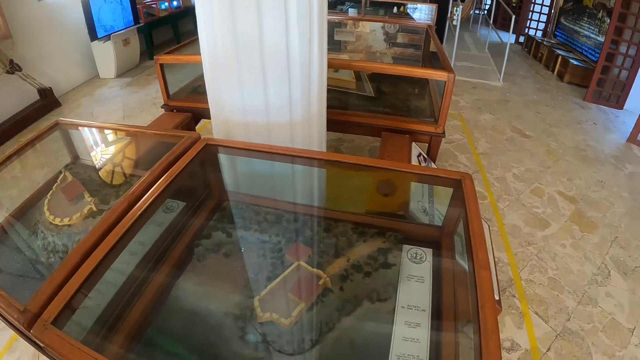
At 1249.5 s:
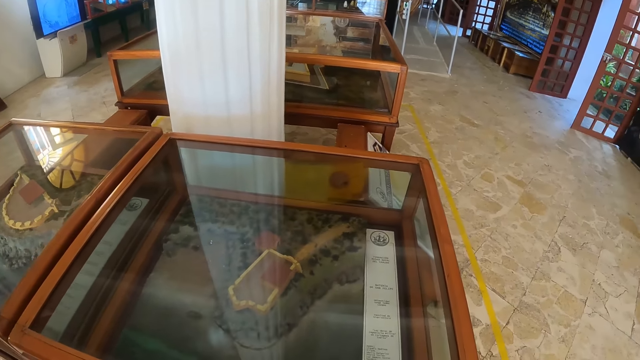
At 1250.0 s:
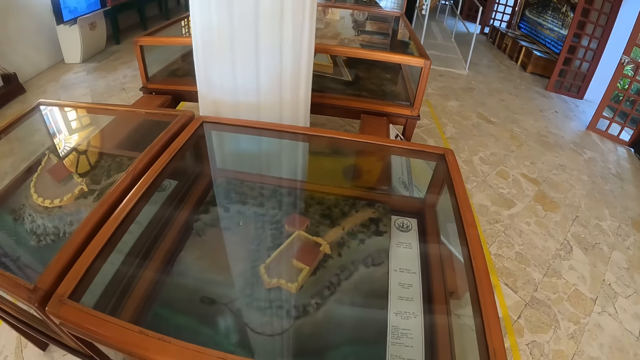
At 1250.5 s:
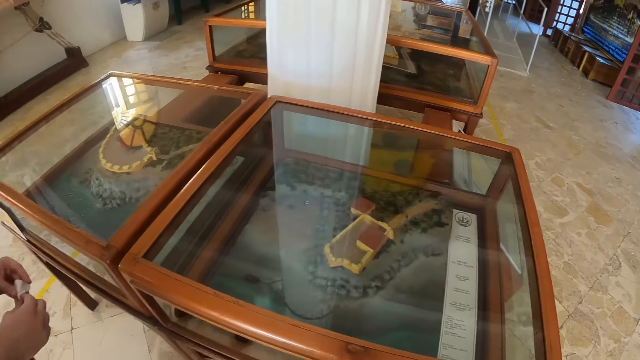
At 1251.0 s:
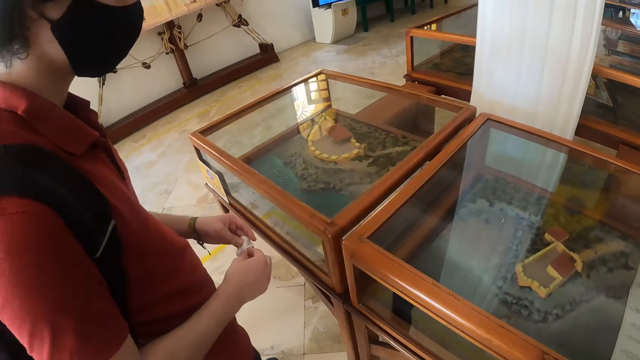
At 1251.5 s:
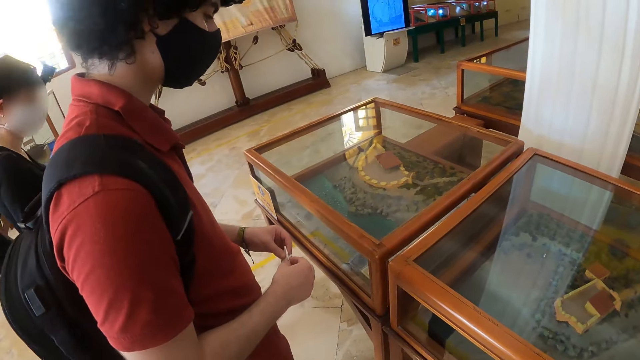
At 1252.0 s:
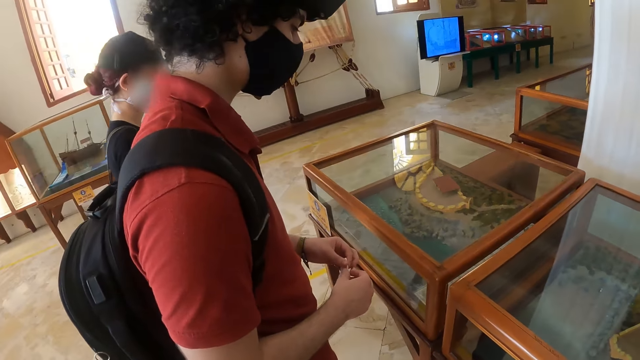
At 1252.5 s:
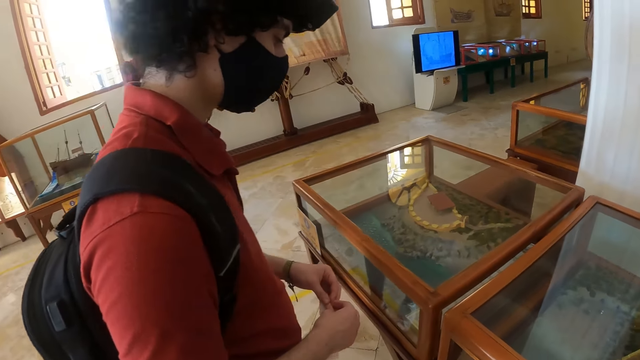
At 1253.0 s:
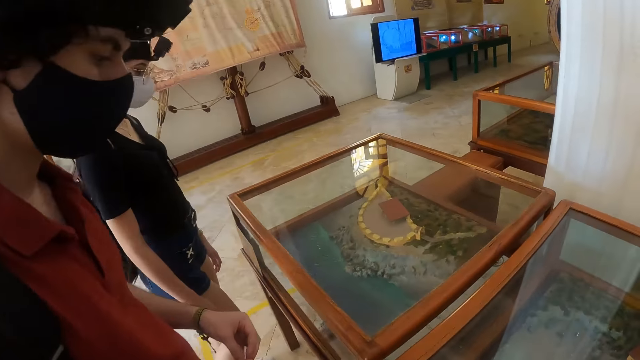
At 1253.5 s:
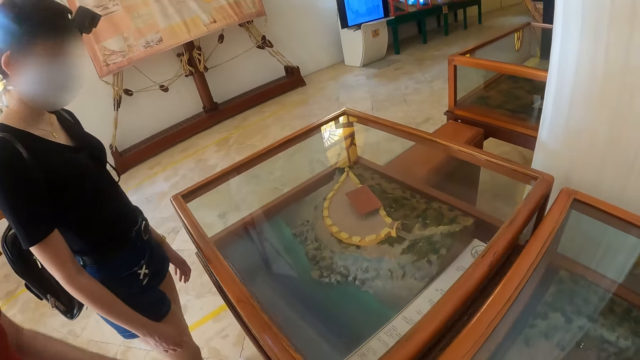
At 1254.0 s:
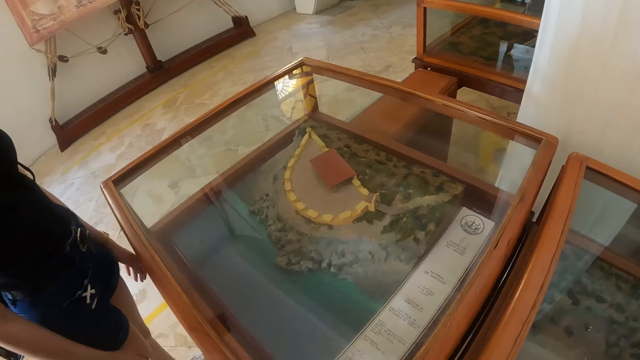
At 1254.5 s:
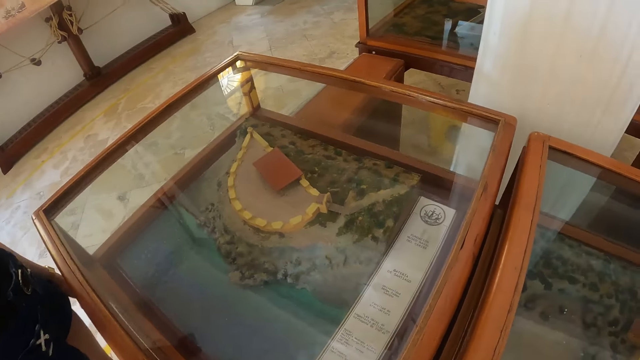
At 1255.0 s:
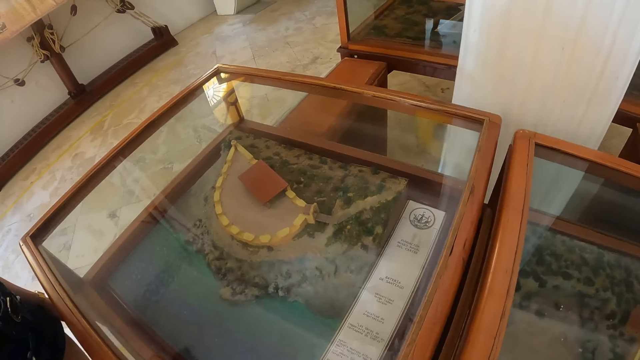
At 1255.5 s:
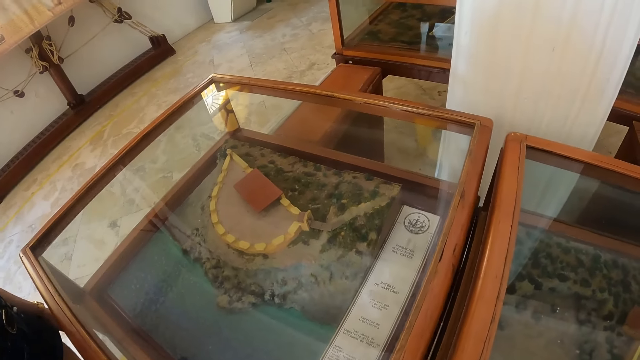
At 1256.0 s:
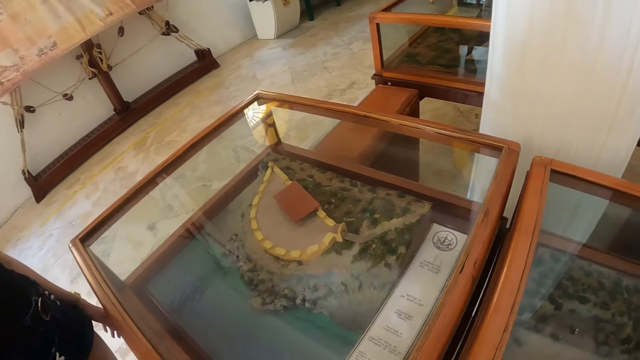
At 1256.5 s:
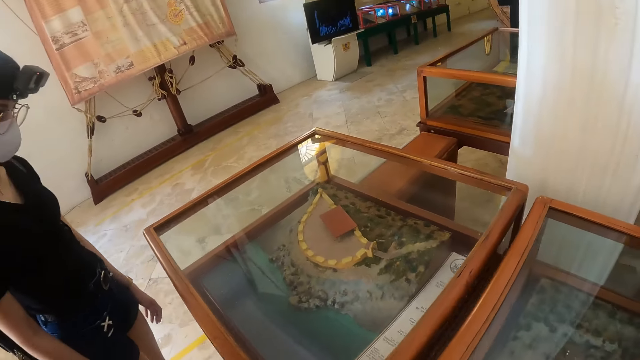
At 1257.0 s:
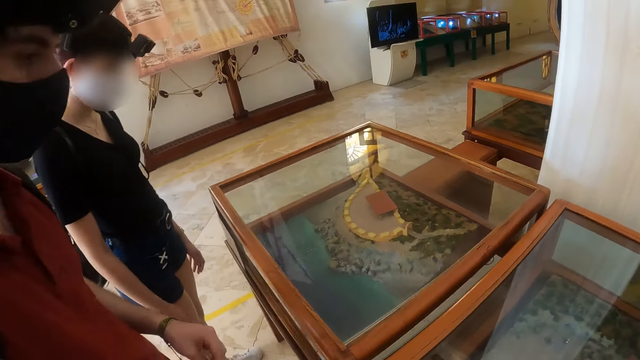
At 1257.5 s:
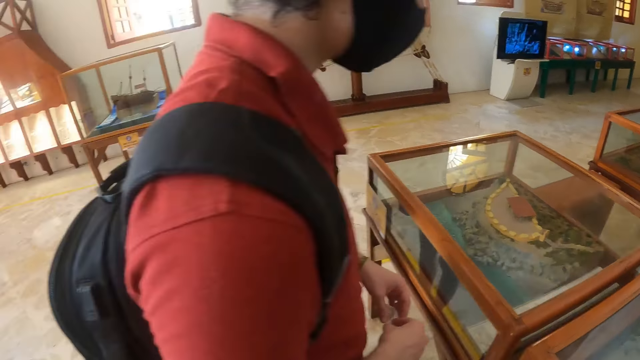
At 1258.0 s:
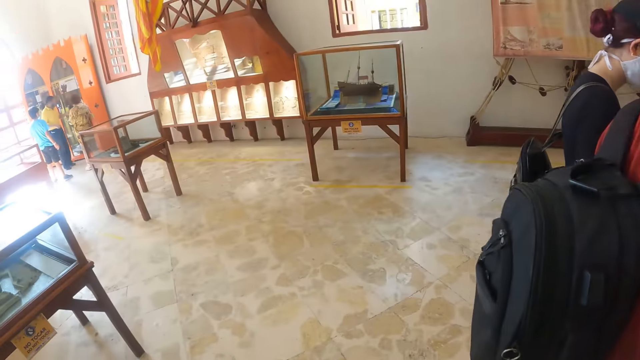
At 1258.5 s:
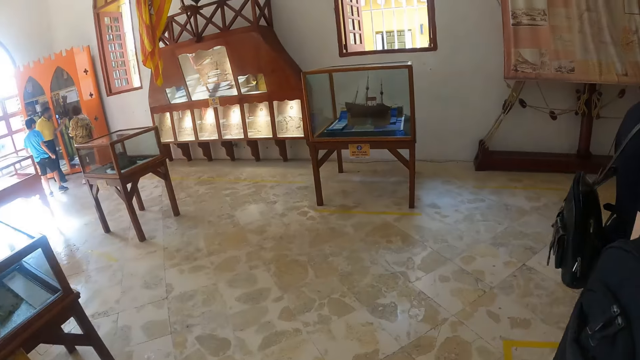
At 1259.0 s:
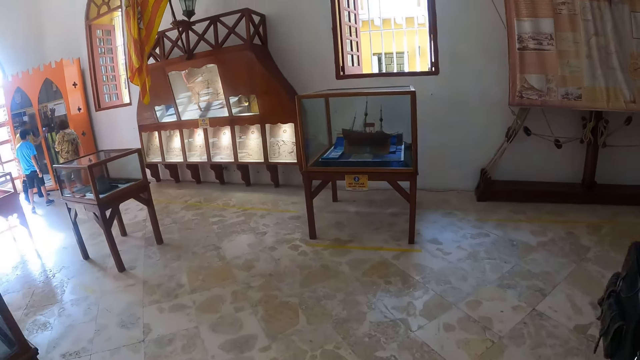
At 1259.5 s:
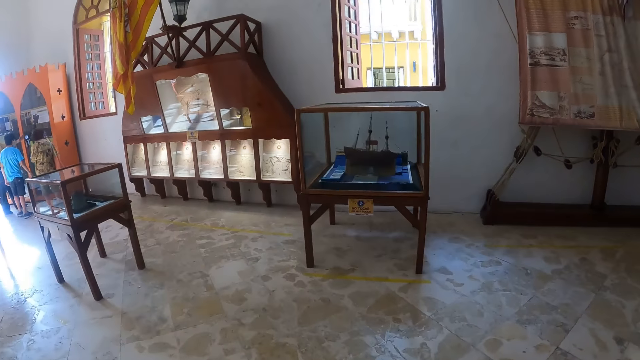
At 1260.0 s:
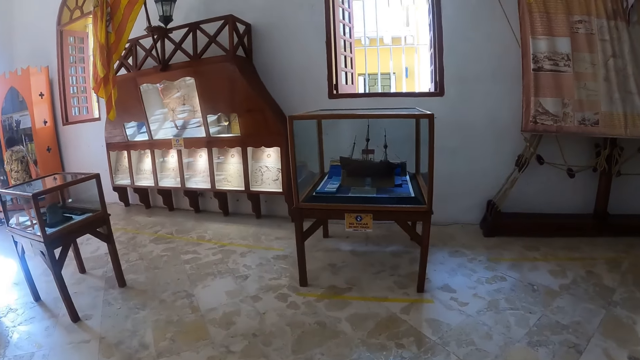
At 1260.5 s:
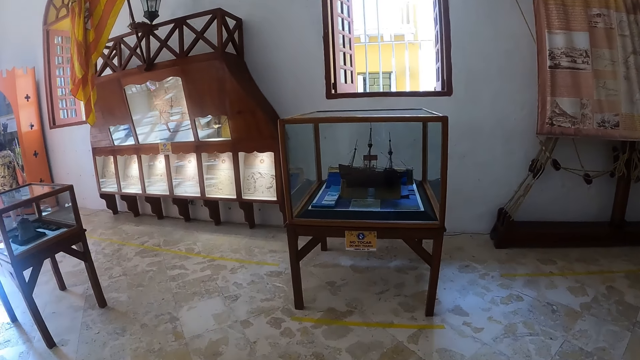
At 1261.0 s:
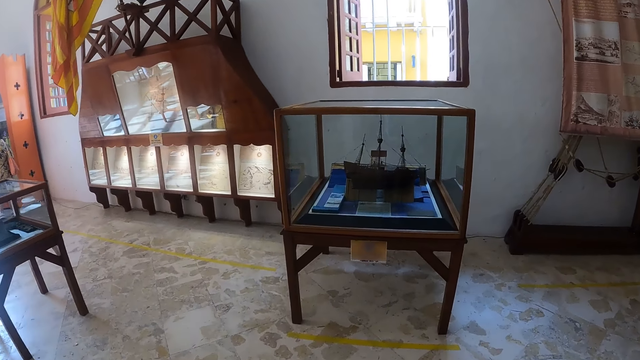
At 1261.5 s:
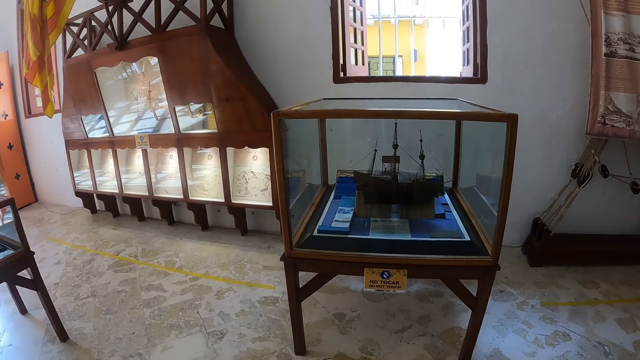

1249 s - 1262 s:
A man looks around the museum collection. The camera wearer looks at the man. A woman looks around the museum collection. The camera wearer looks at the exhibit. They look around the museum collection. They walk around the museum.

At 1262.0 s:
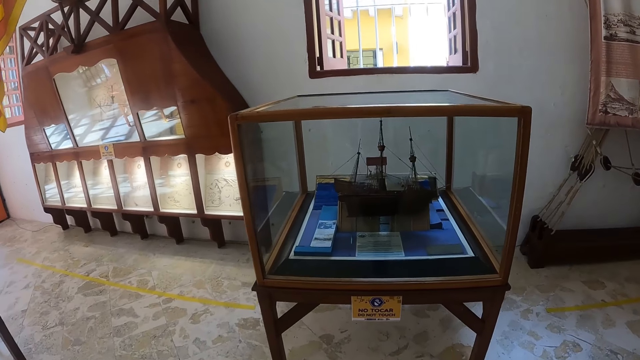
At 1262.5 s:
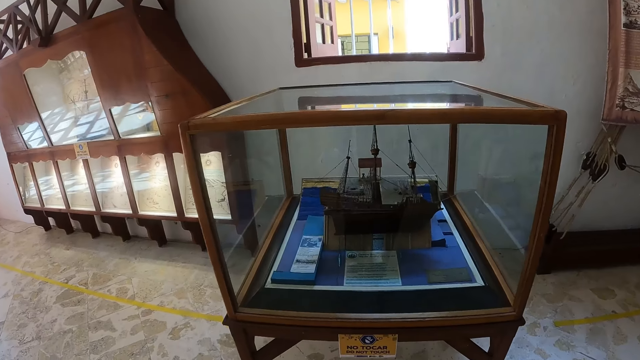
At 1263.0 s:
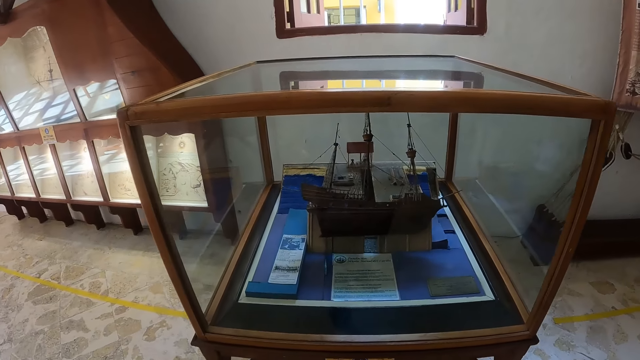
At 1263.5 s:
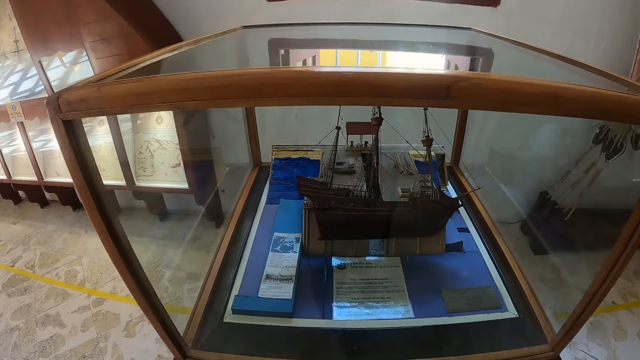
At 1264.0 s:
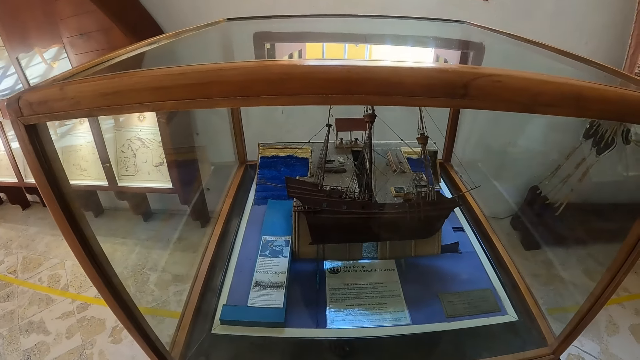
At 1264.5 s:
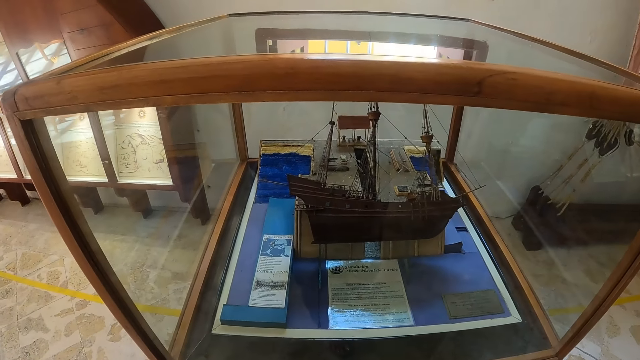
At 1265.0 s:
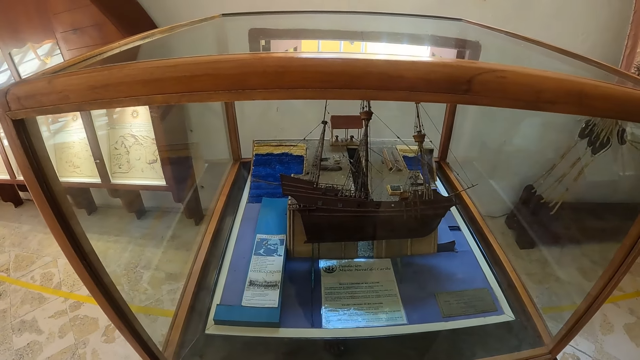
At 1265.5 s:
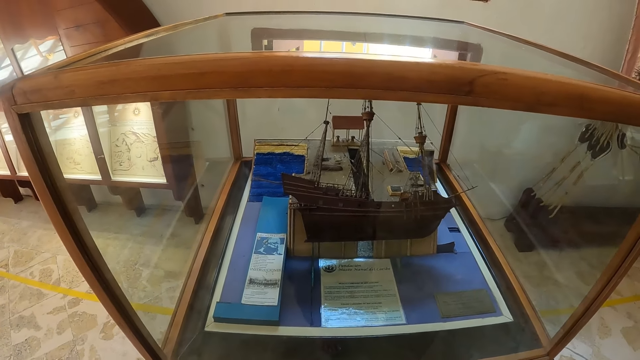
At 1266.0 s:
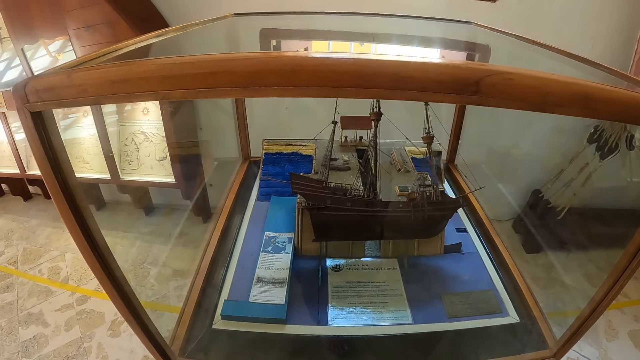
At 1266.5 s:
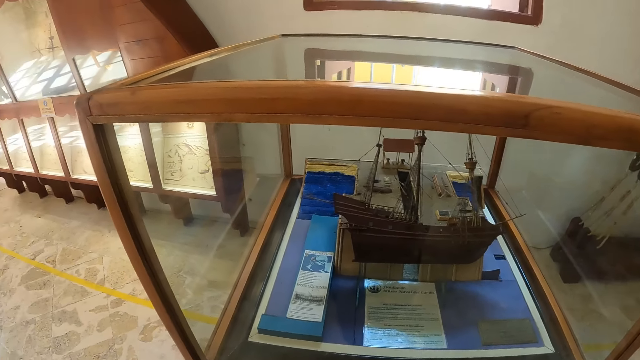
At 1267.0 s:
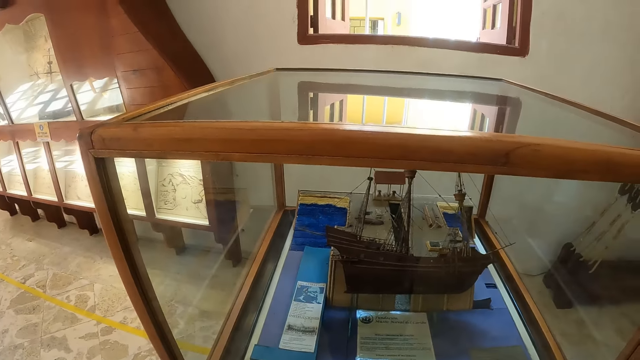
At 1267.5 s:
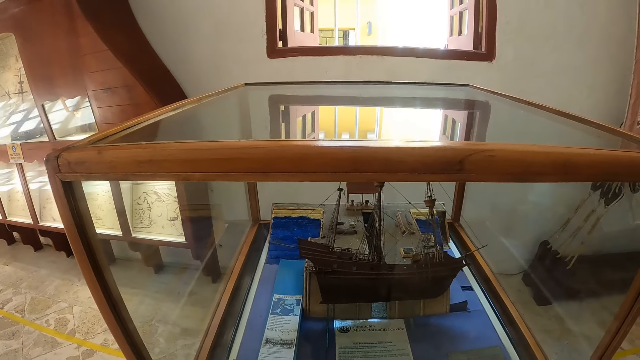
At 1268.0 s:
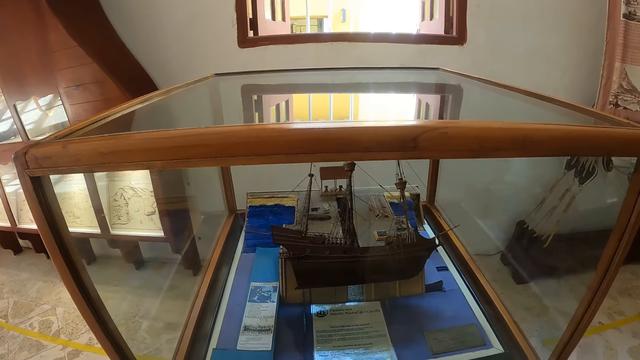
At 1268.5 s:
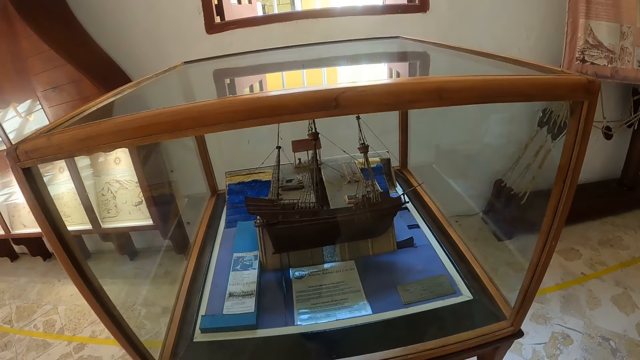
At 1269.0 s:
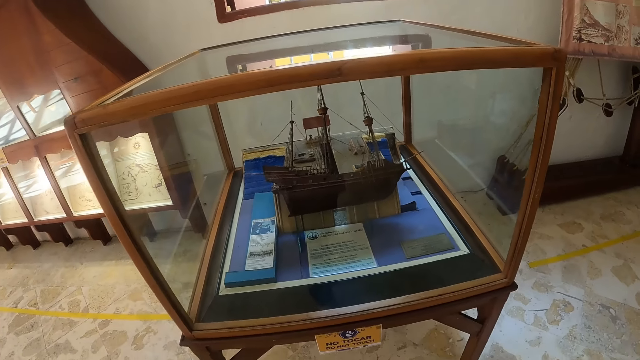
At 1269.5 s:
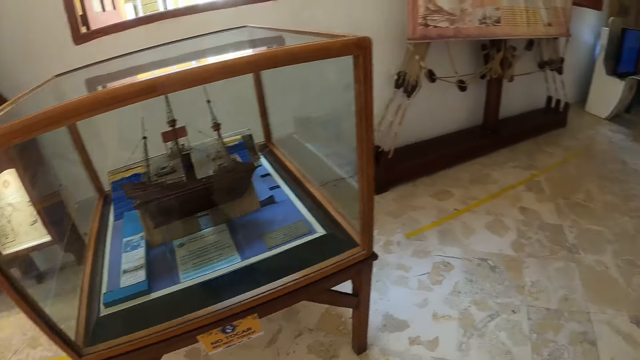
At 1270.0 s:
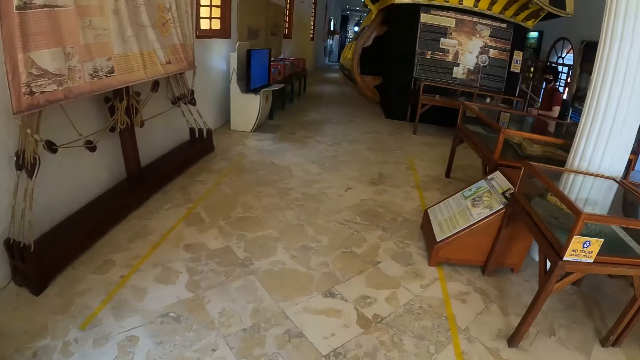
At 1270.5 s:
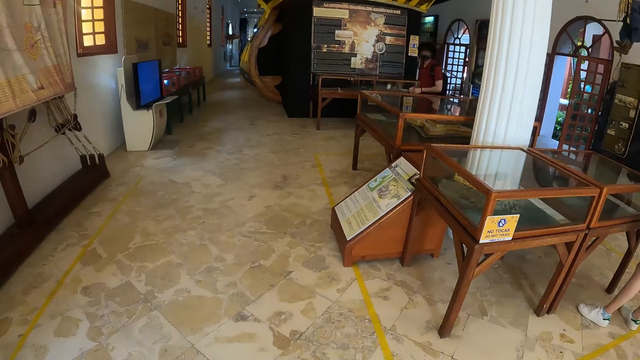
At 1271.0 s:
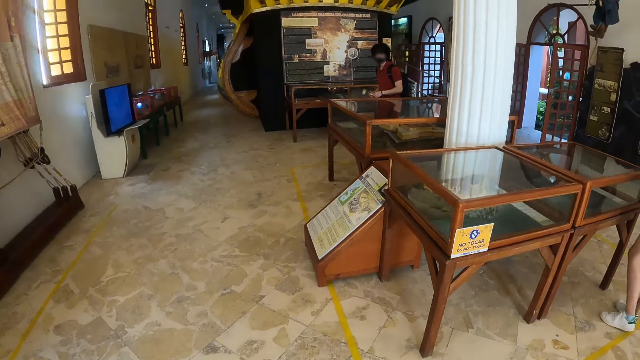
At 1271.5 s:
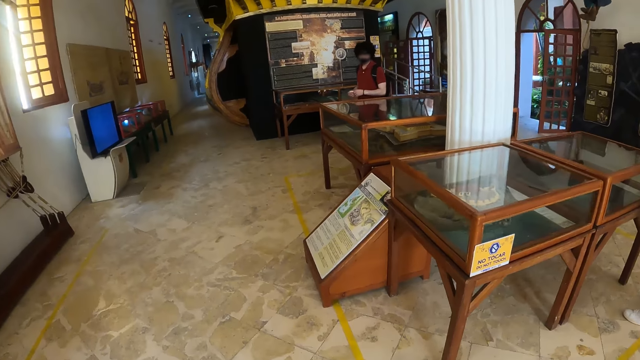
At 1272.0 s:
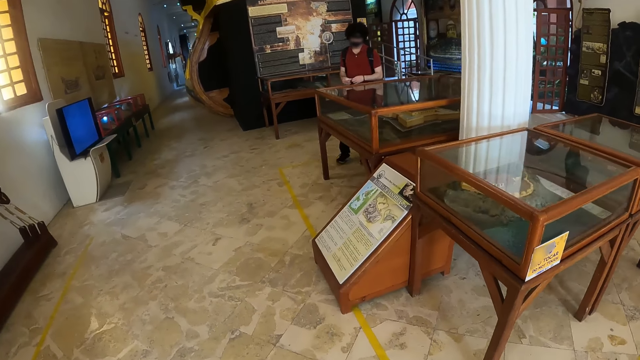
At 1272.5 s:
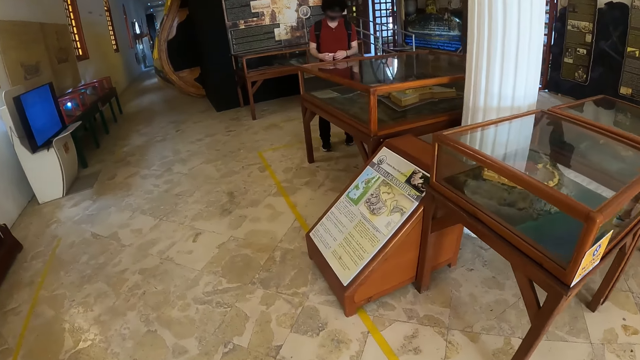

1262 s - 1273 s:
The camera wearer looks around the museum collection. They look at the exhibits. They turn around. They walk around the museum. A man looks around the museum collection.
